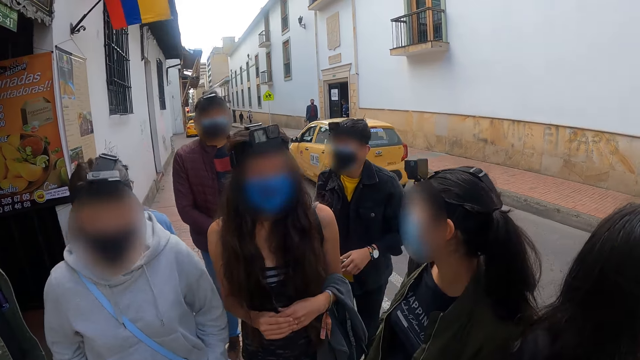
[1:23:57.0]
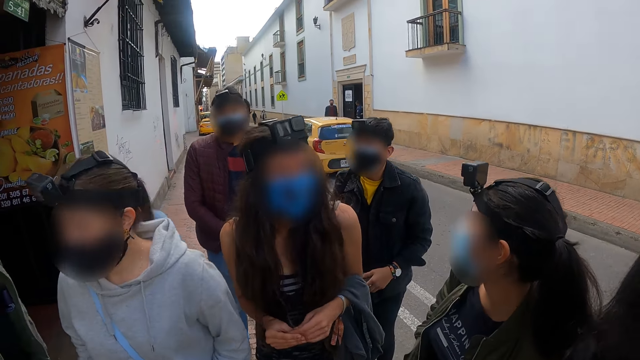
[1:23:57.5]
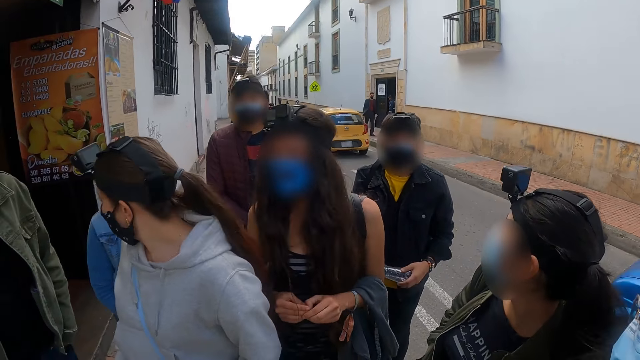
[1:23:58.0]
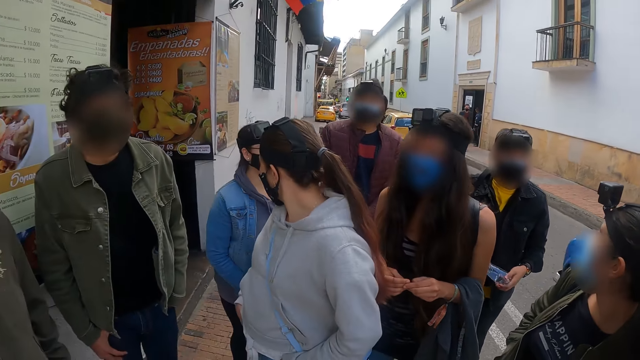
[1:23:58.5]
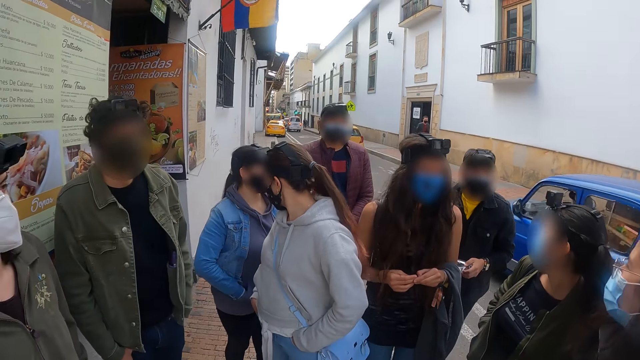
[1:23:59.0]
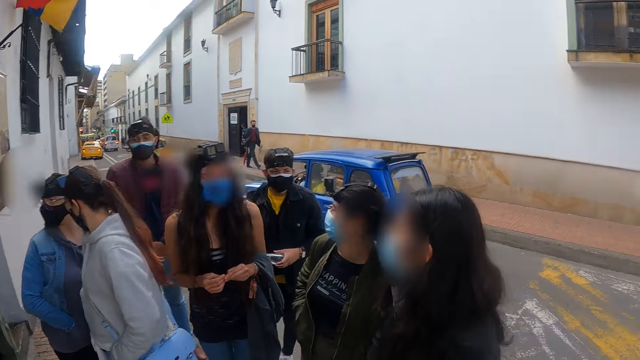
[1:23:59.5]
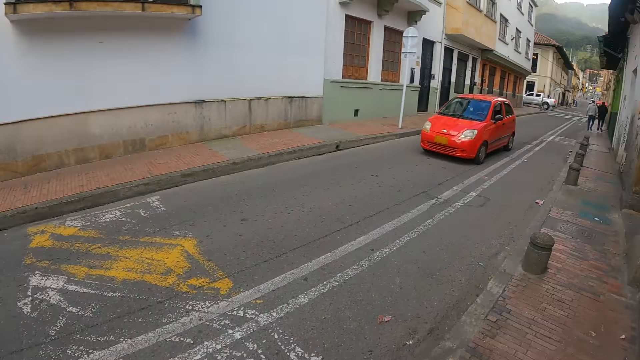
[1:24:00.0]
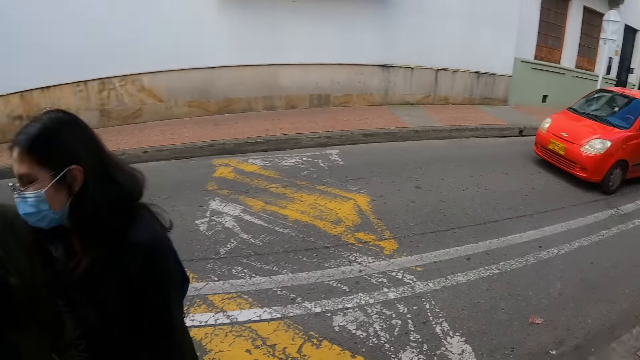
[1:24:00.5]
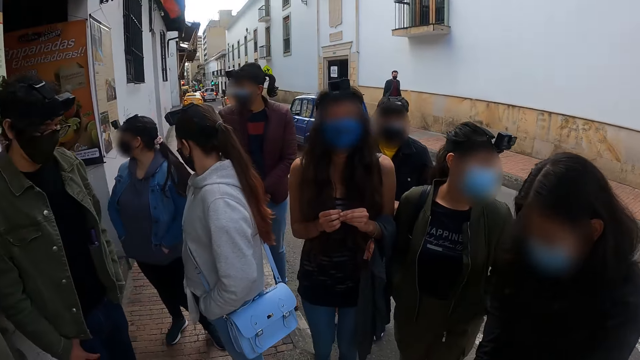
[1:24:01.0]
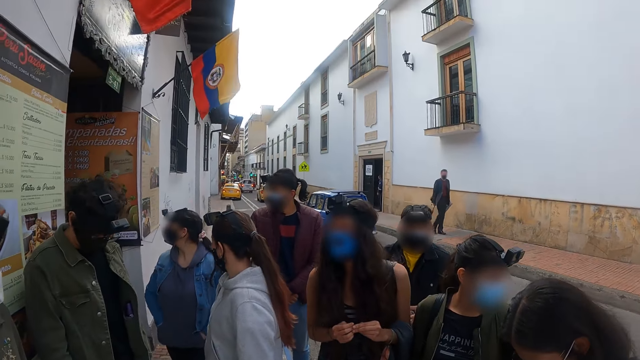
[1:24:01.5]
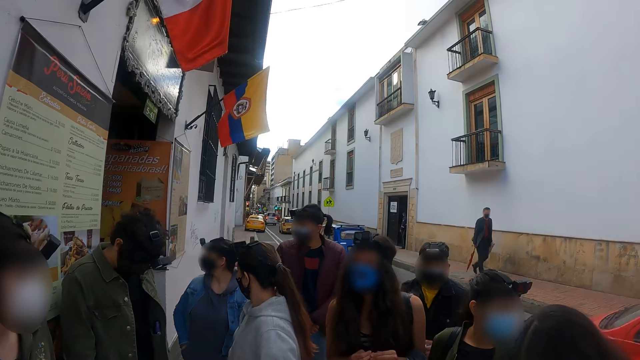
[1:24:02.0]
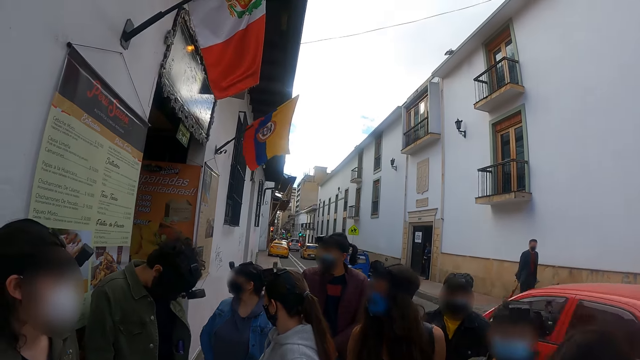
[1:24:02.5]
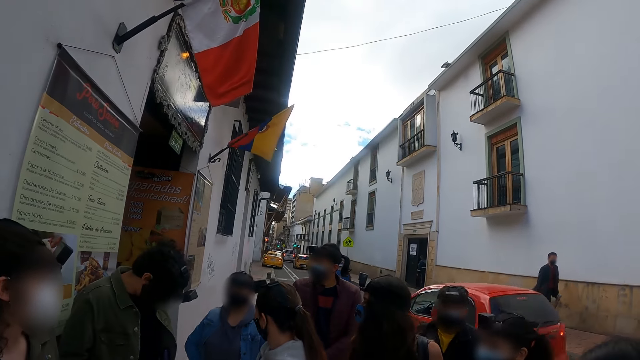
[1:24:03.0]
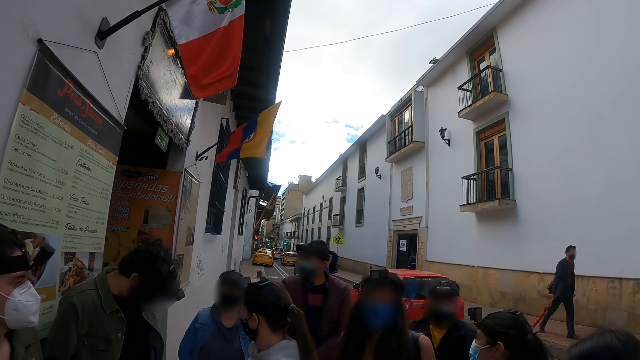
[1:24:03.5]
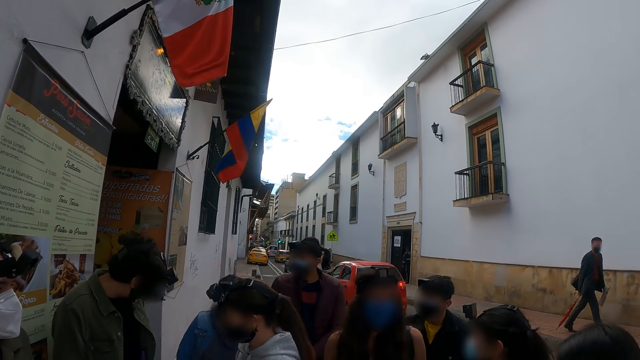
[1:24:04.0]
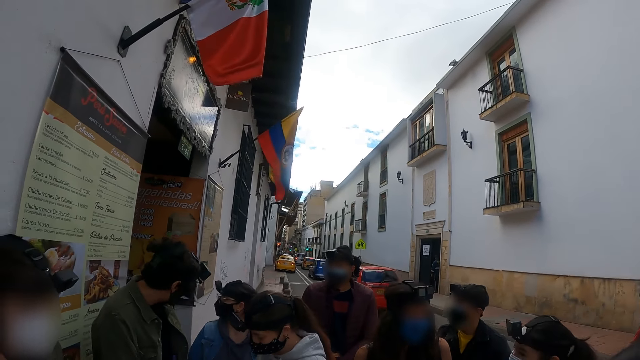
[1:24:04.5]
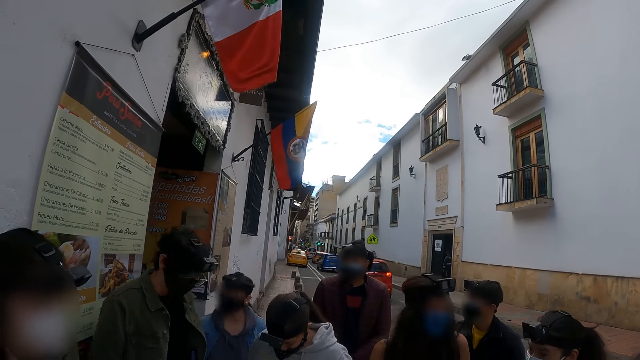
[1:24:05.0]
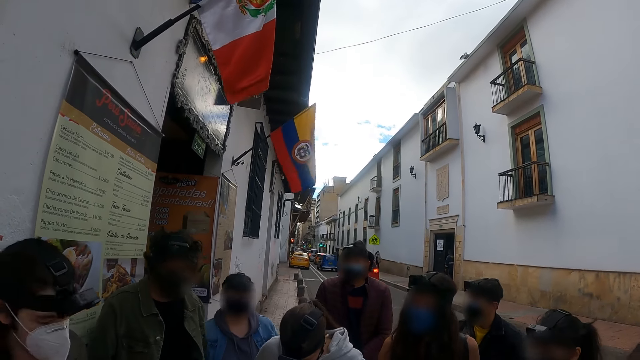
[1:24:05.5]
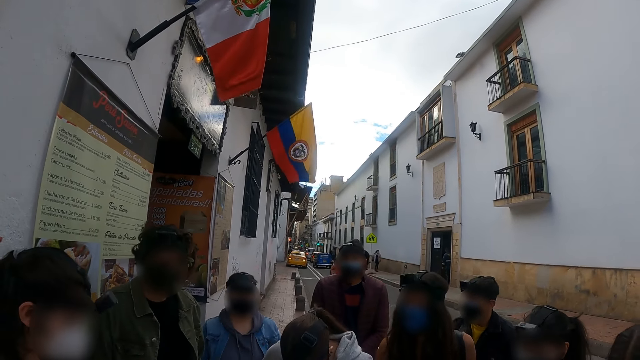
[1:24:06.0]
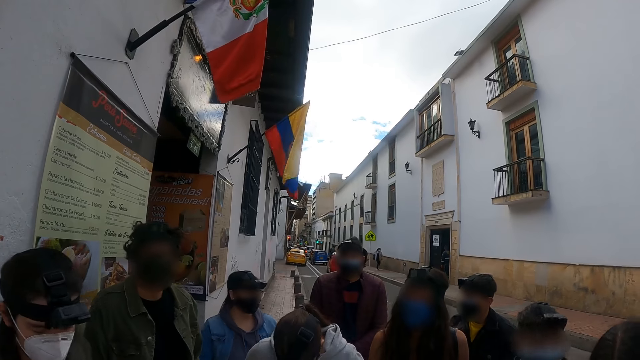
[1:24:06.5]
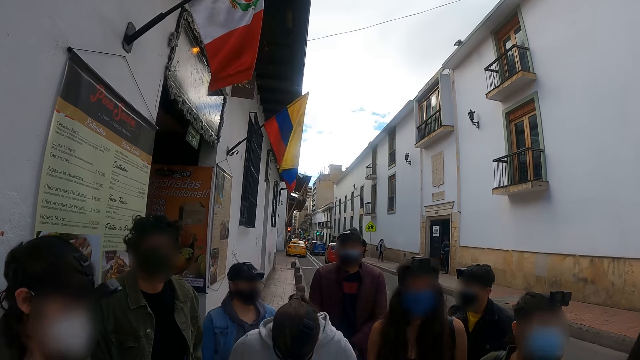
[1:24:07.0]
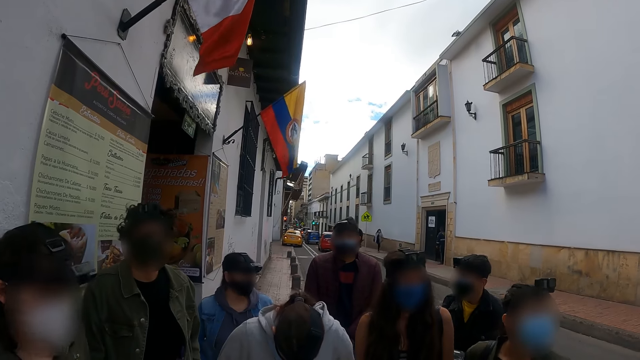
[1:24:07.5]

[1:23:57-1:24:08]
The camera wearer looks around the street. They stand on the sidewalk with colleagues. A person walks outside.

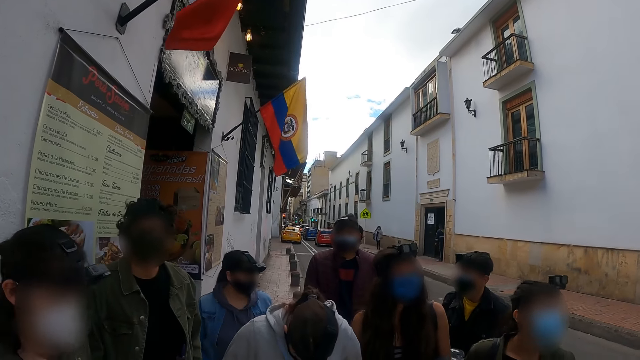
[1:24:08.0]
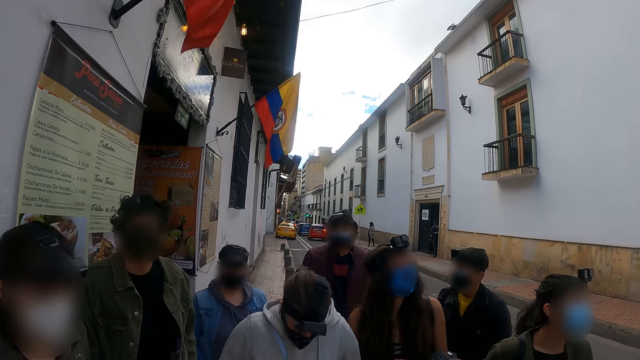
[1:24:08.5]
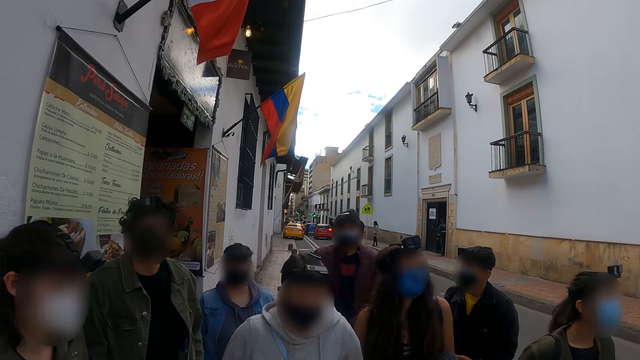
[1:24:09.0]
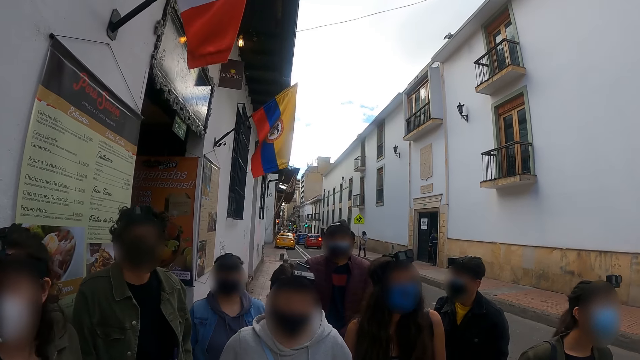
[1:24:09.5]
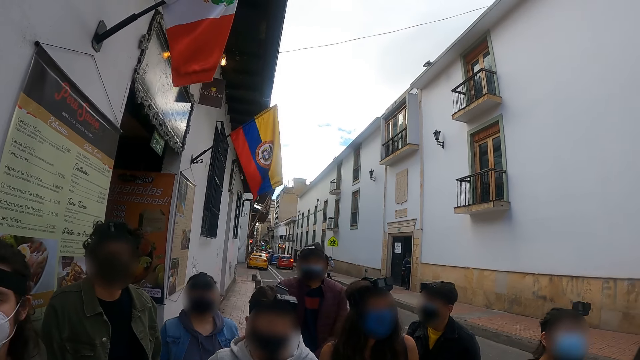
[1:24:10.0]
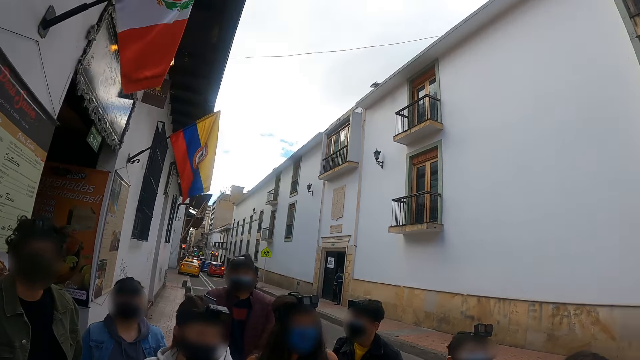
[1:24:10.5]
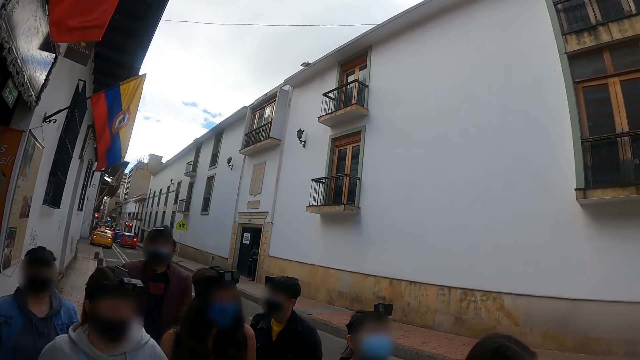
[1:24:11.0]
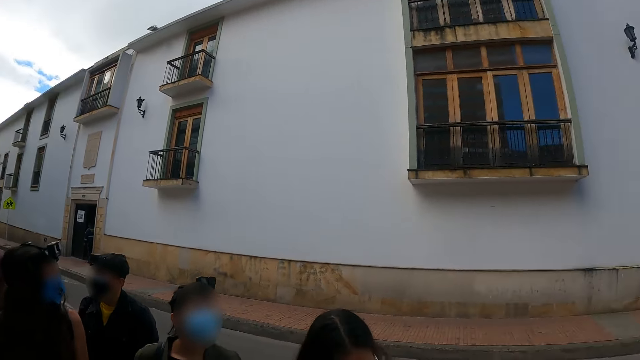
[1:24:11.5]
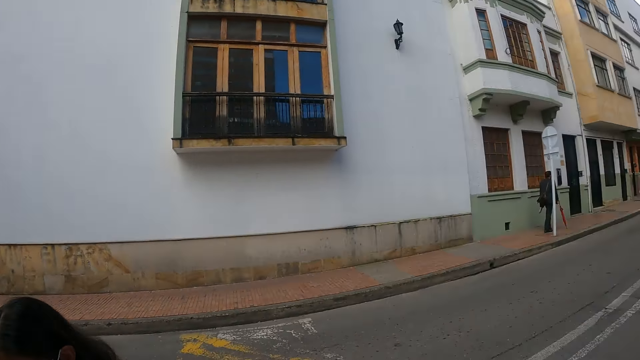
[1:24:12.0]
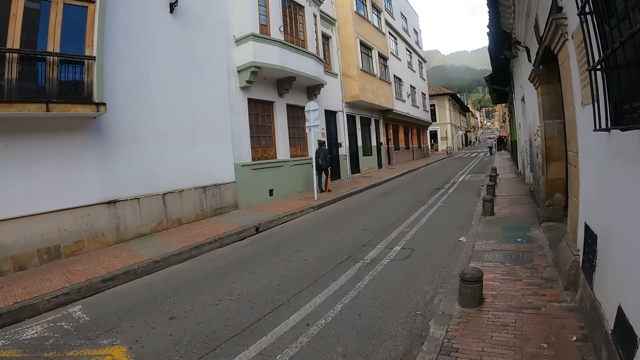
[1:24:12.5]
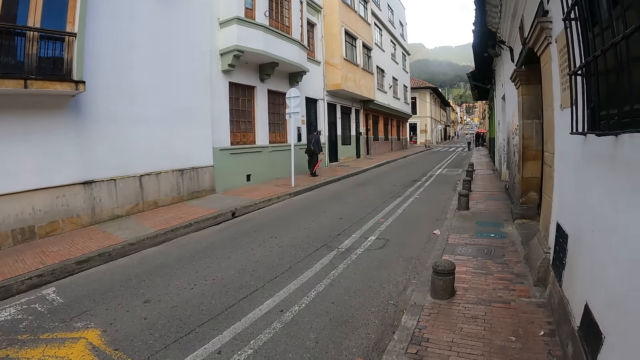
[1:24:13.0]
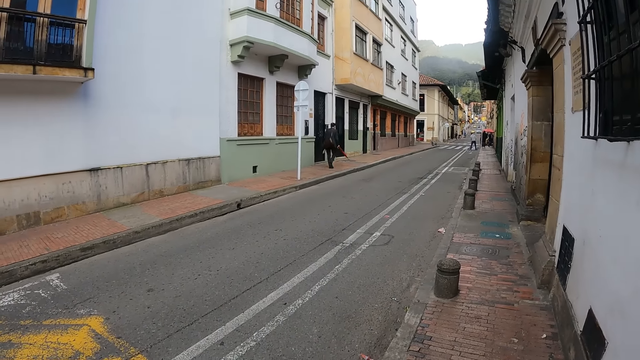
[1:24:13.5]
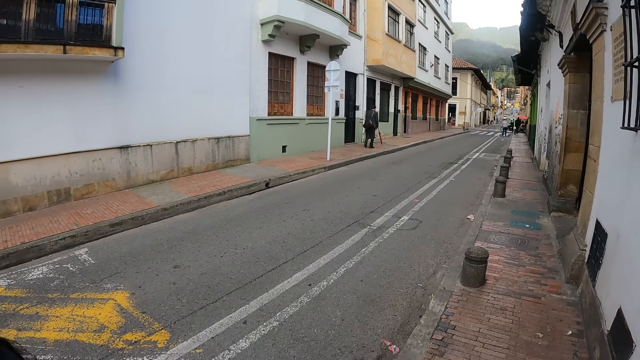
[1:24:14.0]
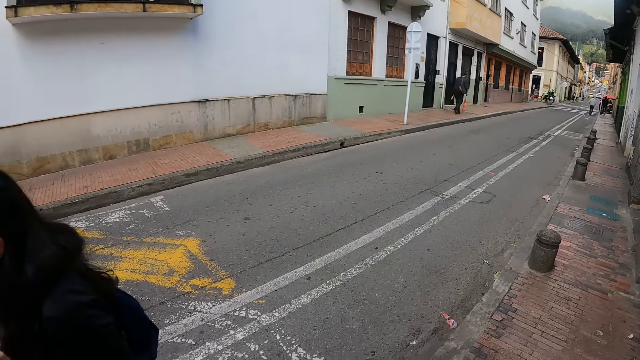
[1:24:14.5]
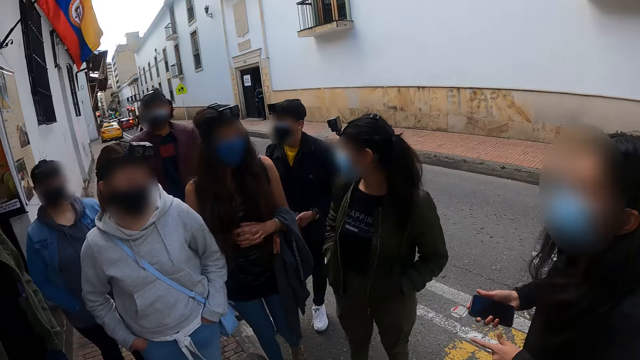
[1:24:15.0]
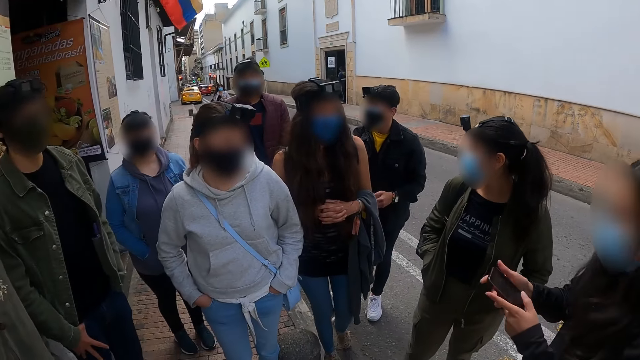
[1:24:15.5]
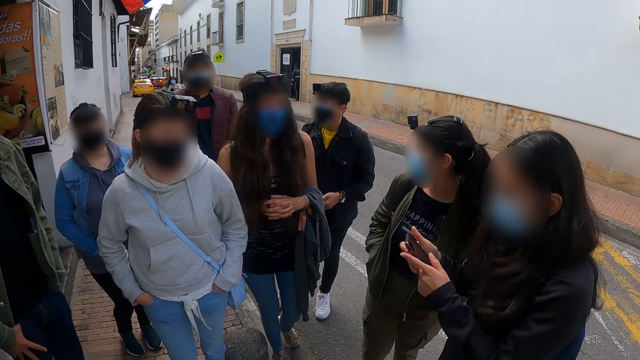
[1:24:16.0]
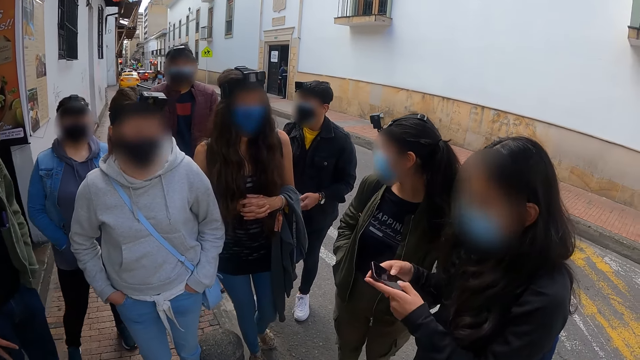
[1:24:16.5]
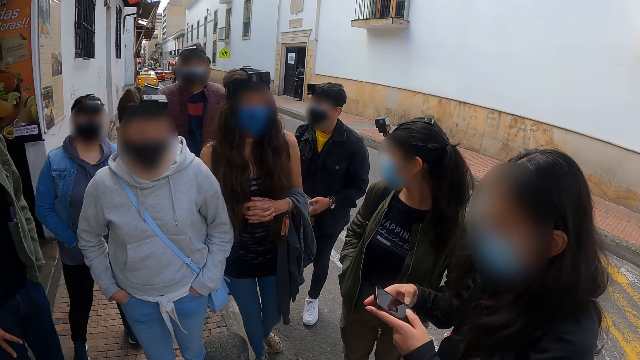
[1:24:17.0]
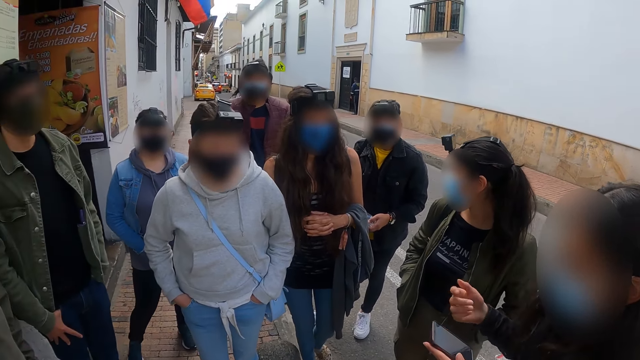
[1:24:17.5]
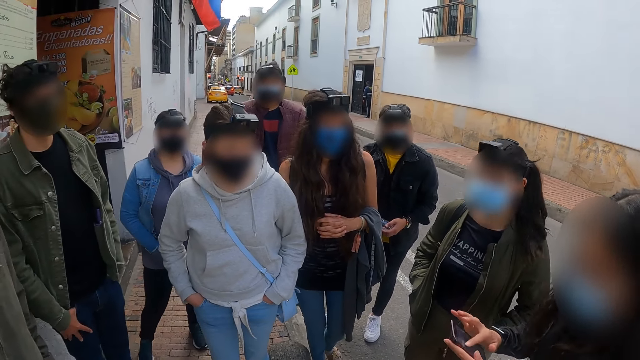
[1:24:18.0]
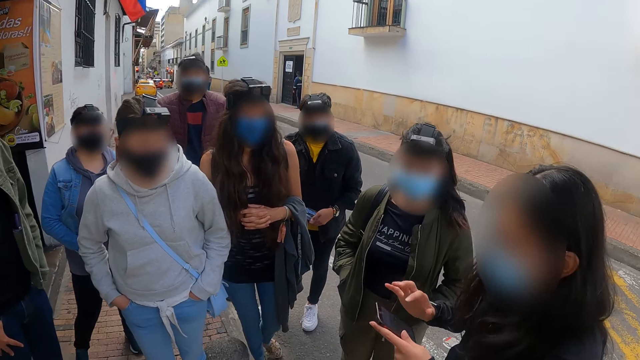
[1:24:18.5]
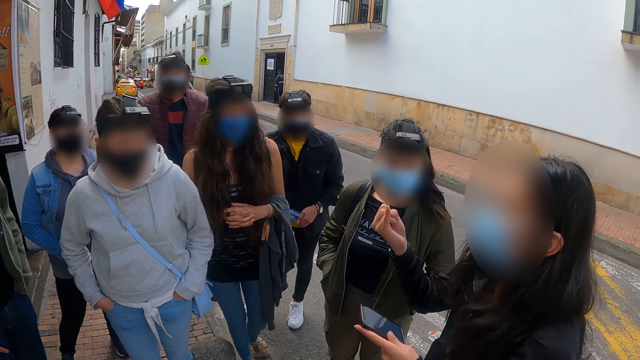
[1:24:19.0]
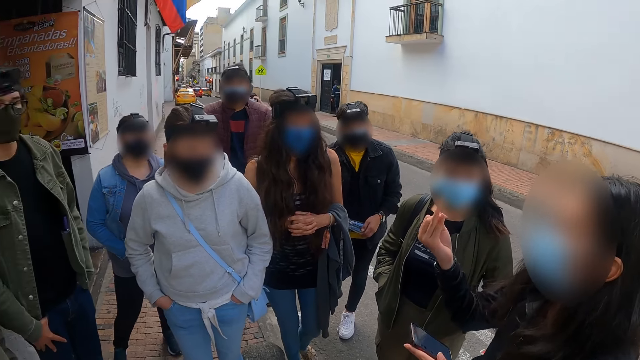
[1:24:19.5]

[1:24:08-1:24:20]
The camera wearer looks around the street. They stand on the sidewalk with colleagues. A person operates a mobile phone.
